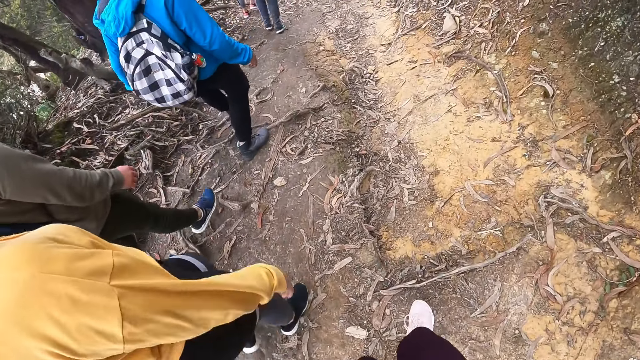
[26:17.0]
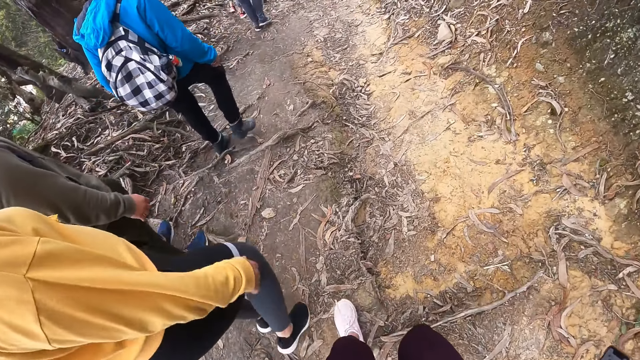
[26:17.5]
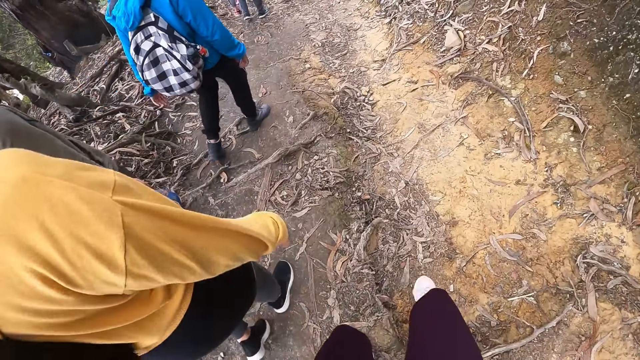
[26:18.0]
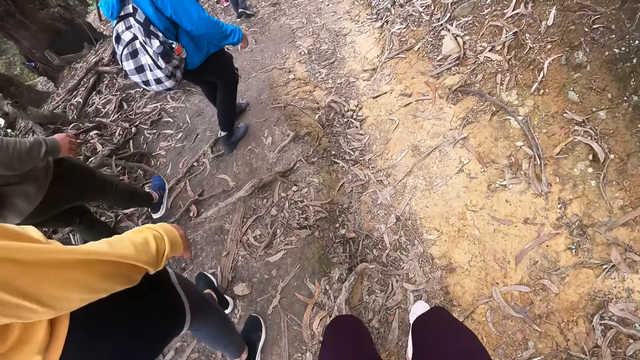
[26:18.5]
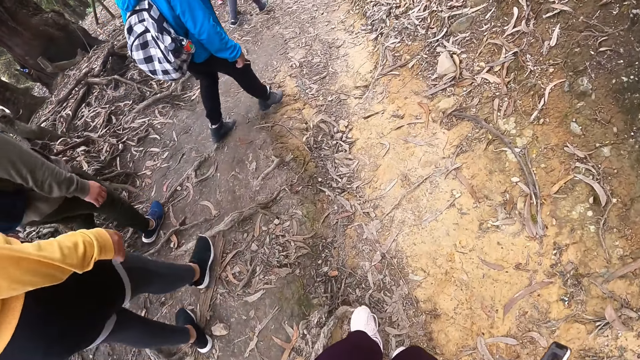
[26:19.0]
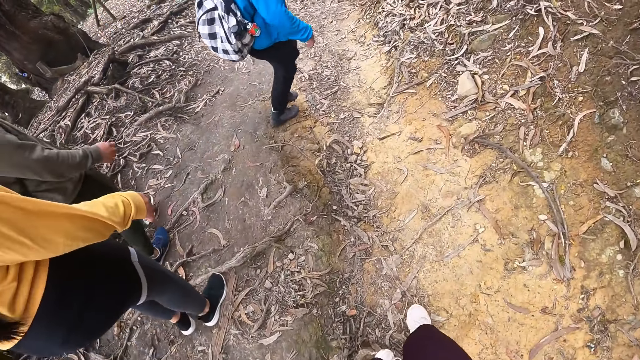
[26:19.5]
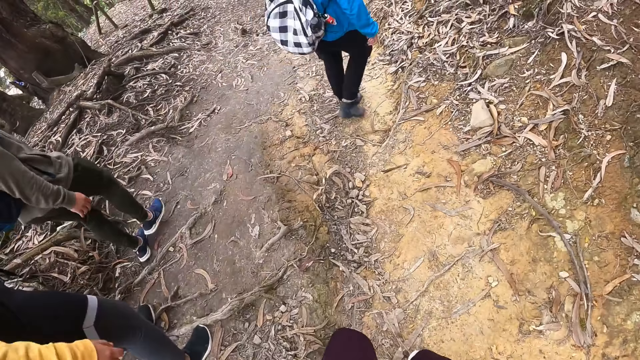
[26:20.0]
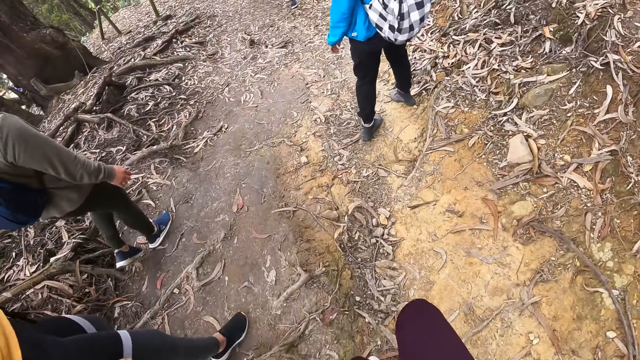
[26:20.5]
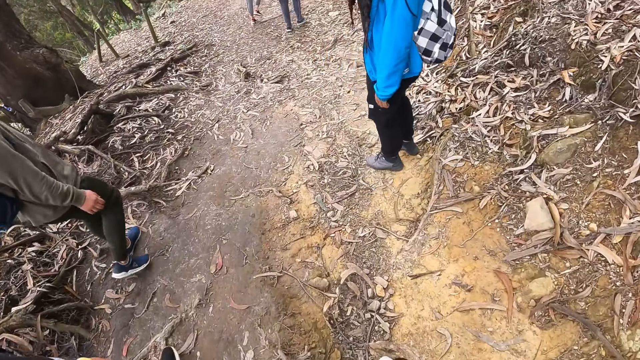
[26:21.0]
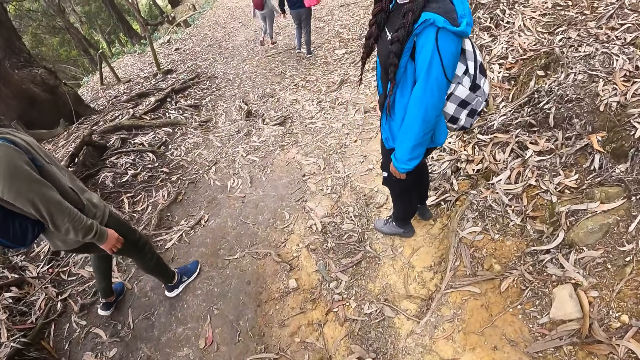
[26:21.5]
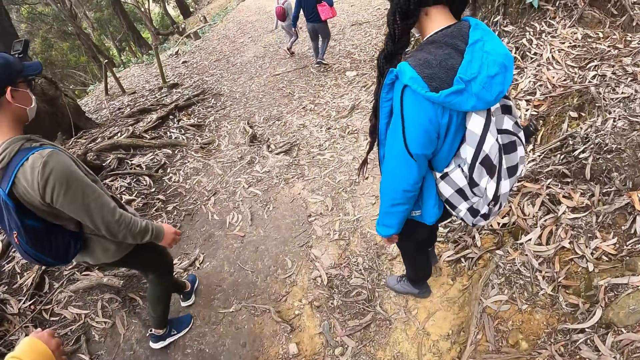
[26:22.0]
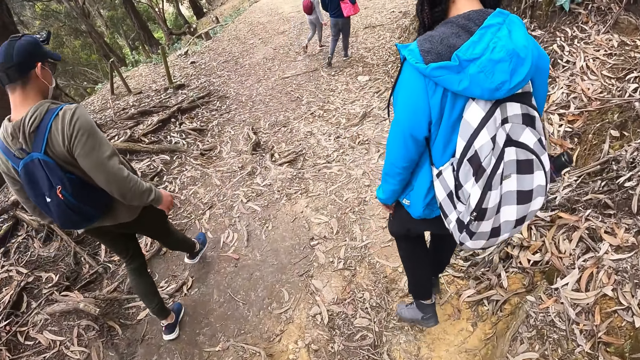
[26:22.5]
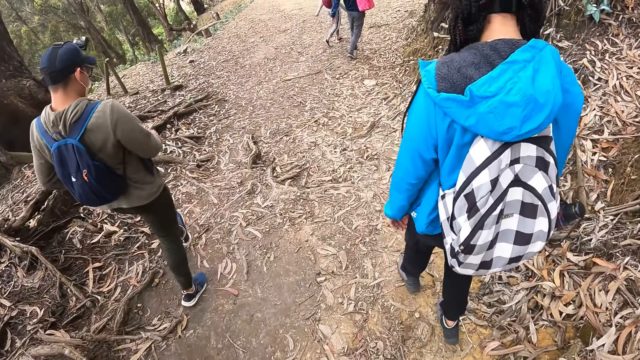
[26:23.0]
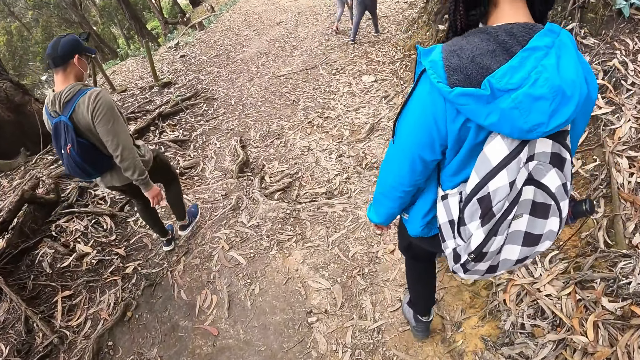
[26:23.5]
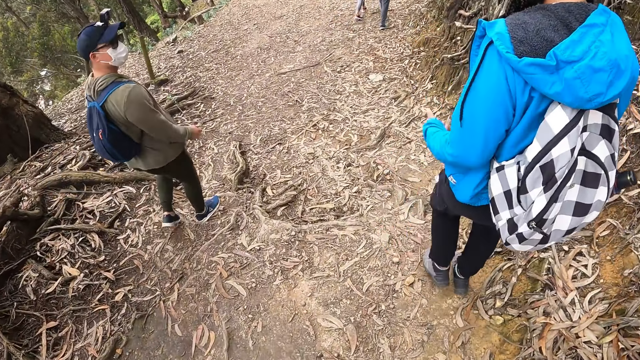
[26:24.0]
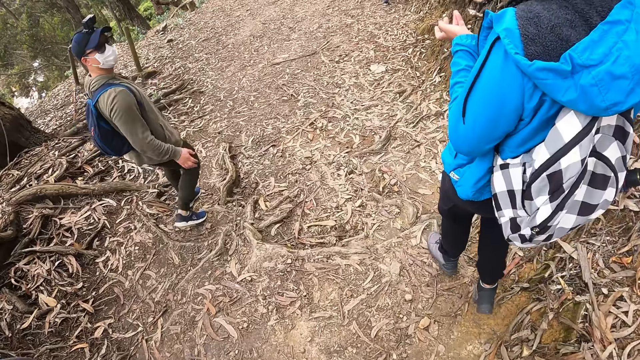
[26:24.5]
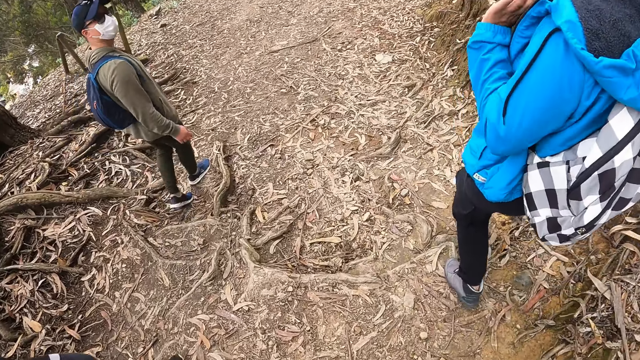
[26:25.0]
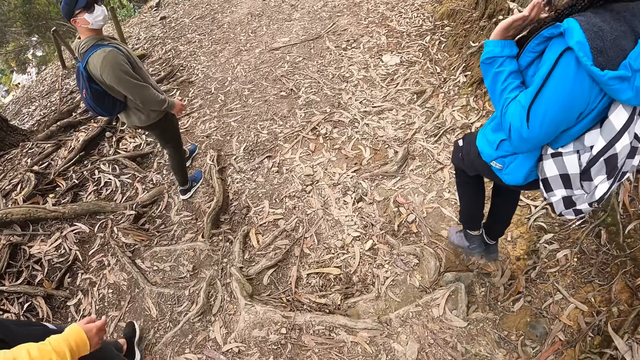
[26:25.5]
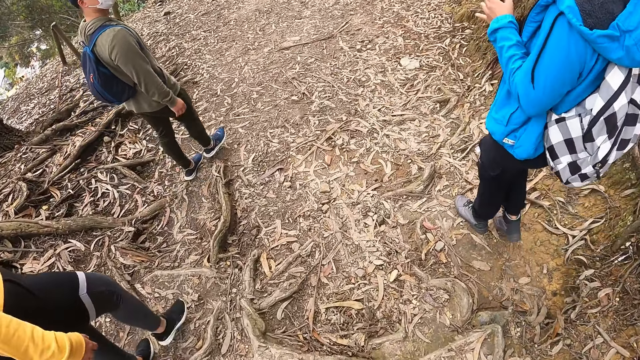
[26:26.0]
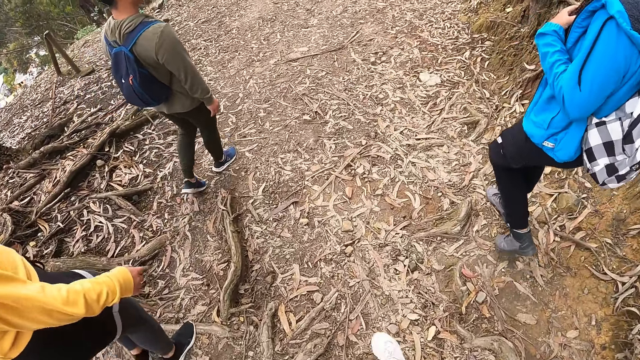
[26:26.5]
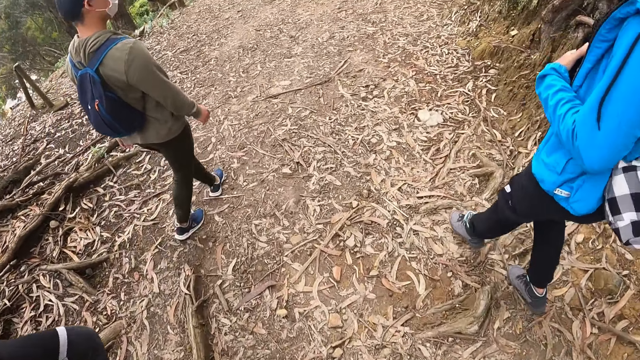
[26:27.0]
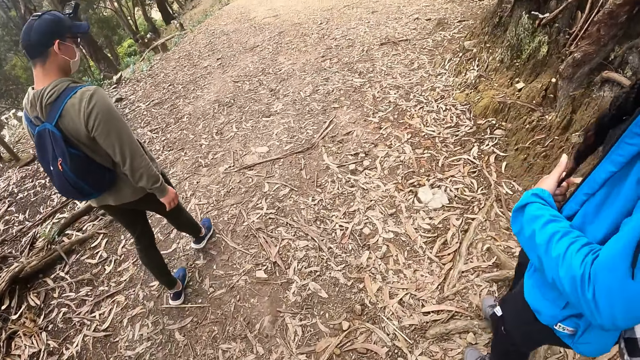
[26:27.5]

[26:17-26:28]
The camera wearer interacts with a man and the woman. The woman talks to the man.

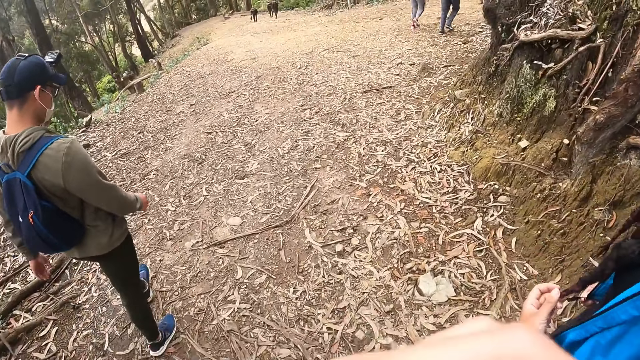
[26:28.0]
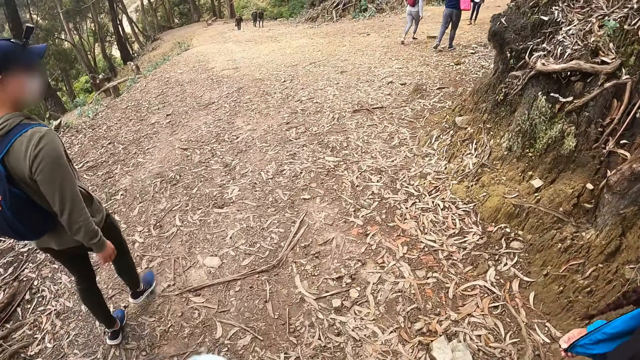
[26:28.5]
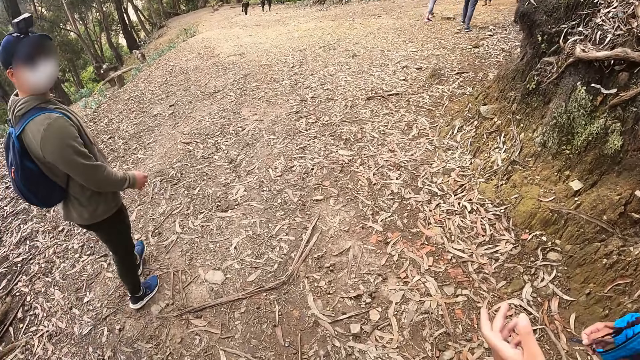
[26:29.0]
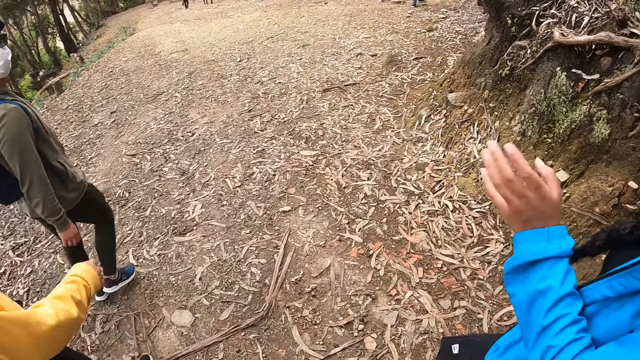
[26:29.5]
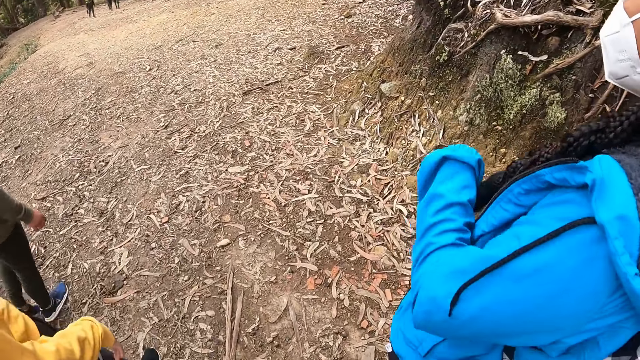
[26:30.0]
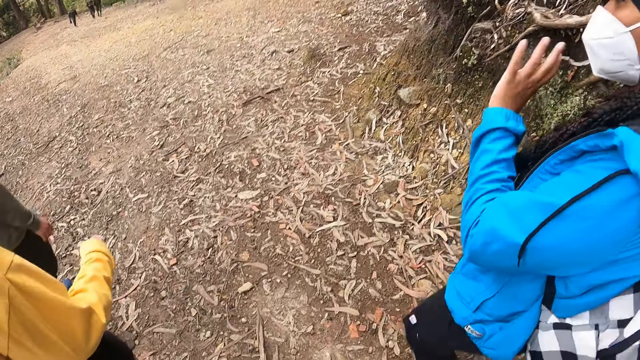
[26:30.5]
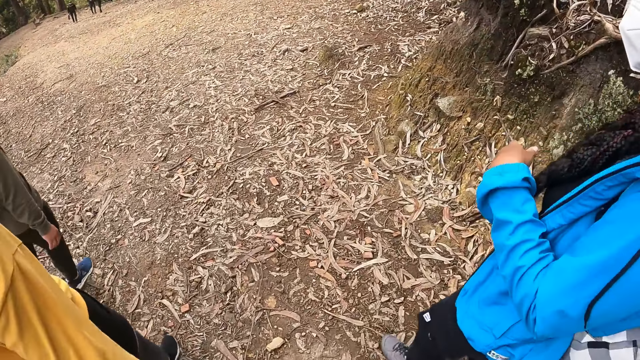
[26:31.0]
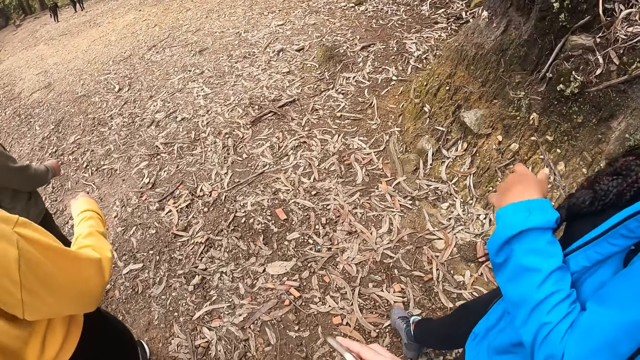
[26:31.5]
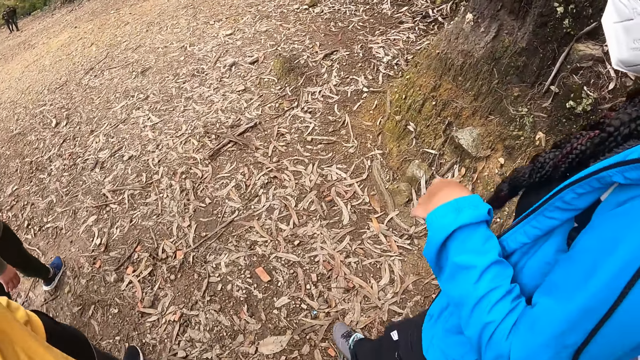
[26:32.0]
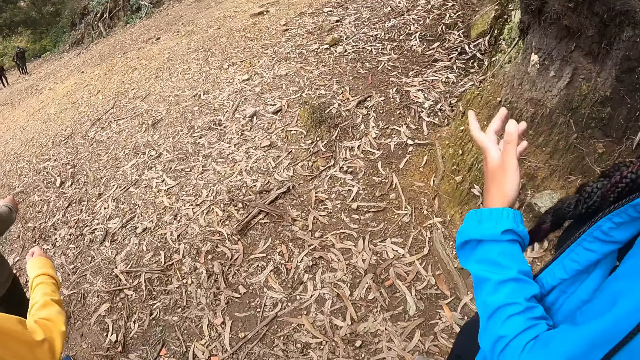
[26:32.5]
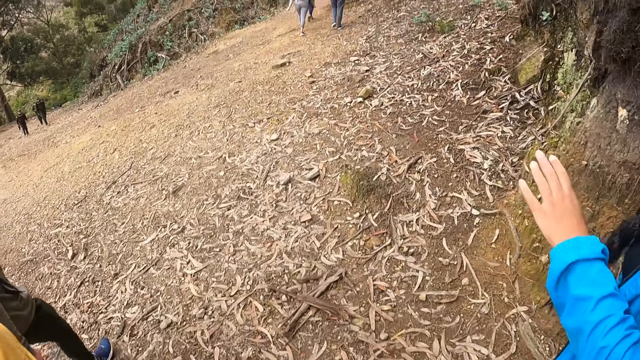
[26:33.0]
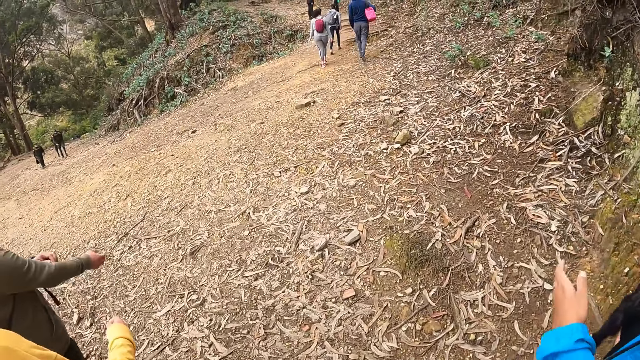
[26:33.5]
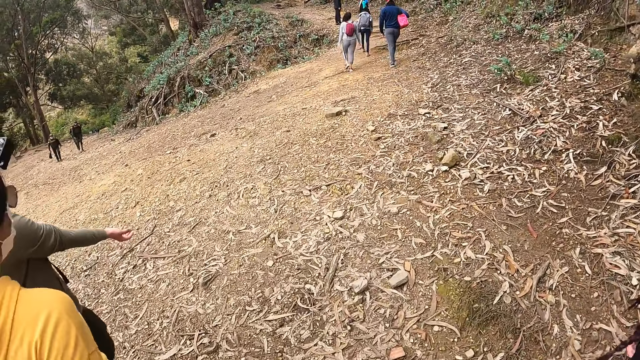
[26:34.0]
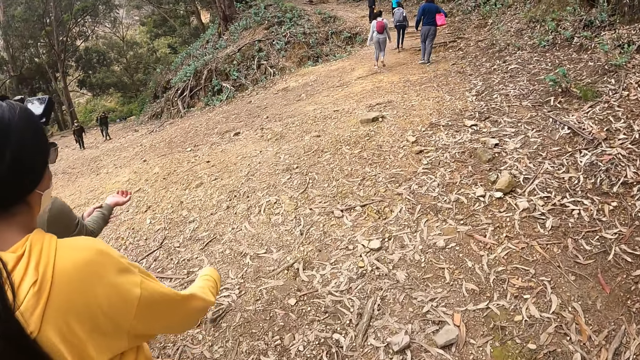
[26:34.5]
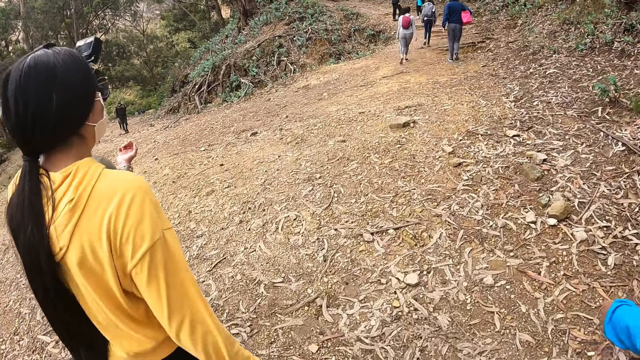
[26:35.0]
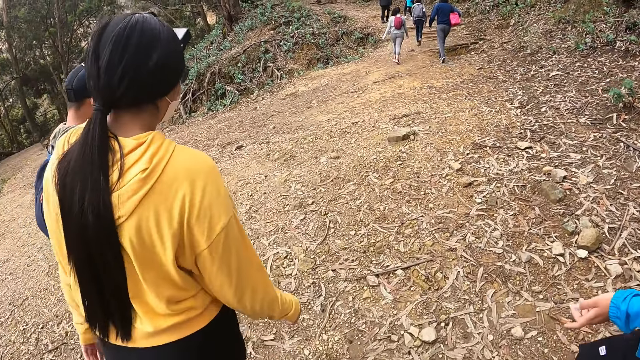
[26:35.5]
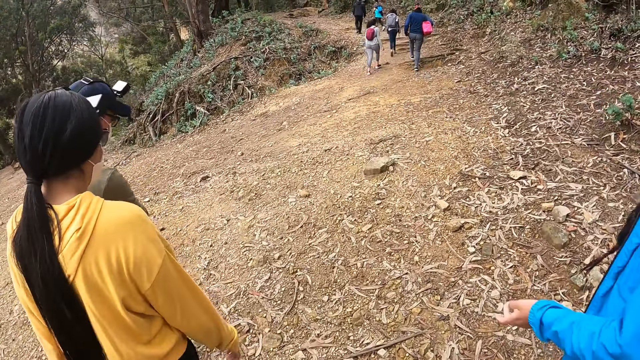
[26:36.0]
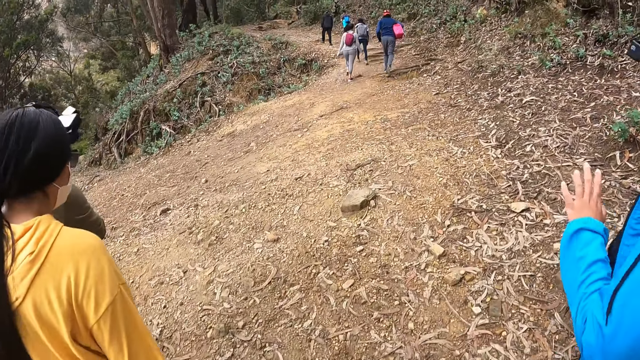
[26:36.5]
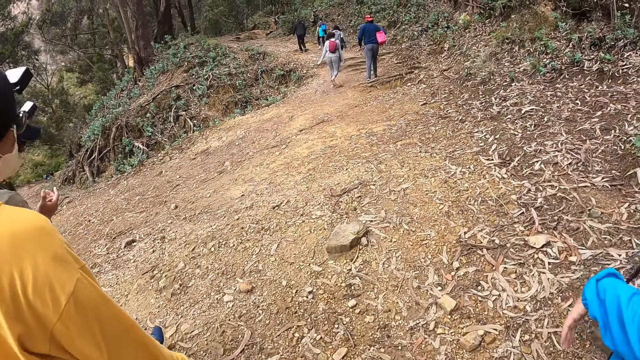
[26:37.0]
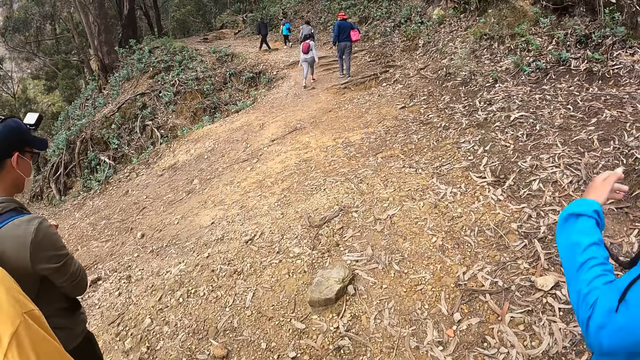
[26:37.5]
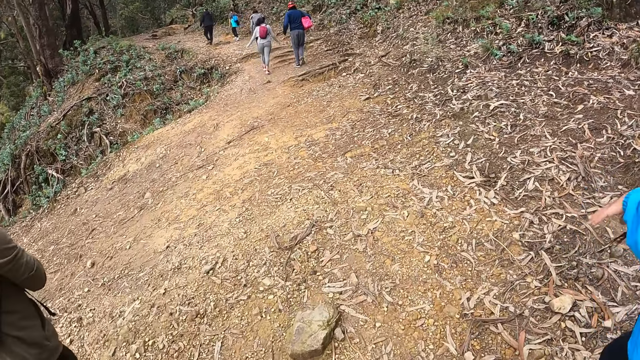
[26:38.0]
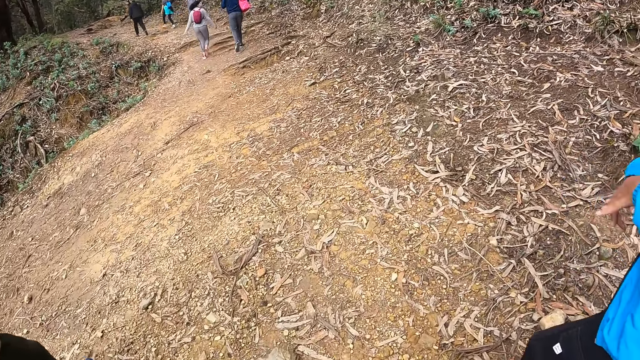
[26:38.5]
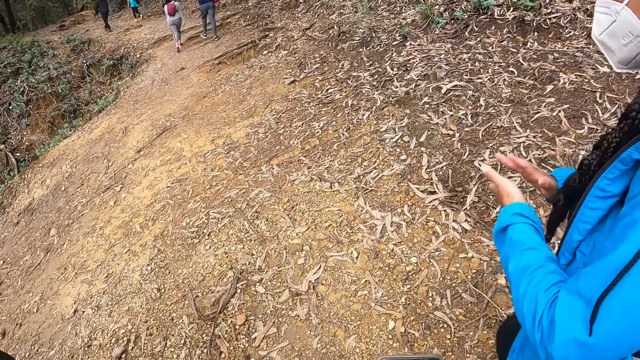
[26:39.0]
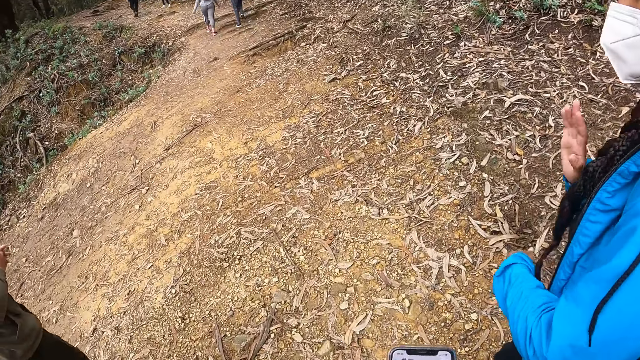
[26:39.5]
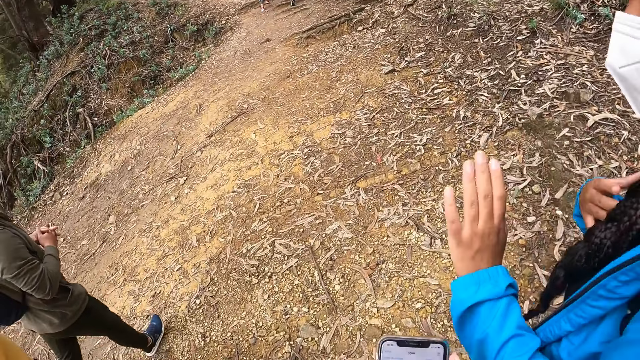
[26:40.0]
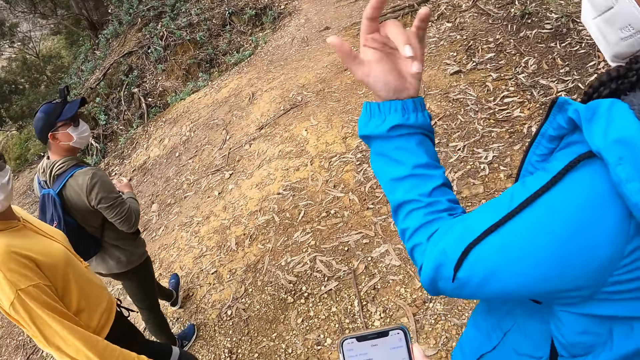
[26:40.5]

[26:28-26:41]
The woman interacts with another woman. Another woman walks along the road. The first woman talks to the man.
